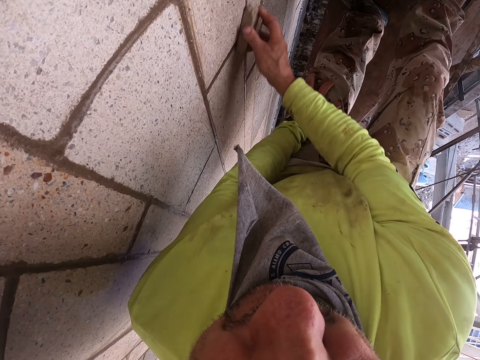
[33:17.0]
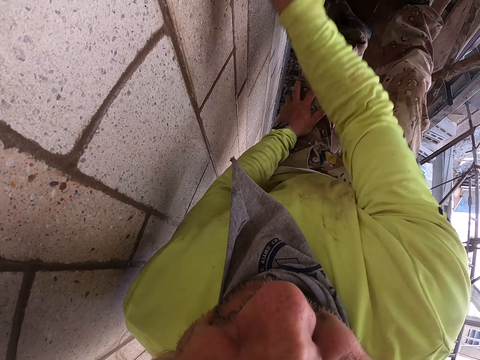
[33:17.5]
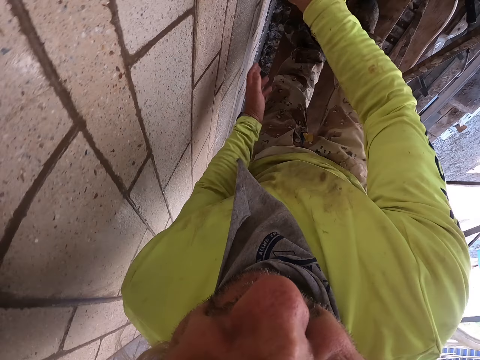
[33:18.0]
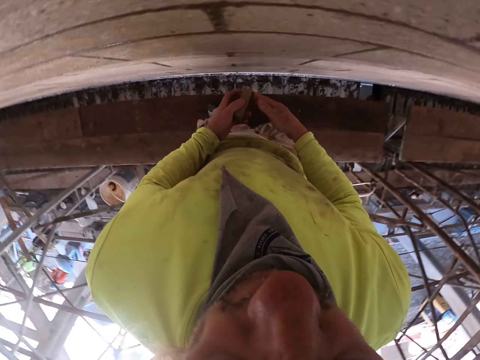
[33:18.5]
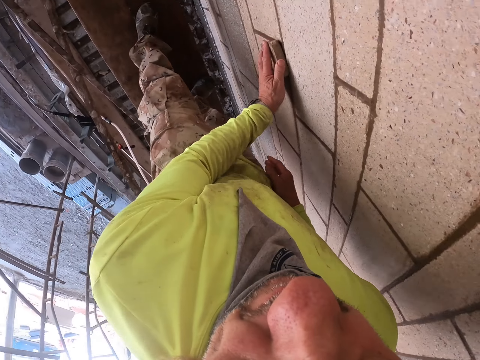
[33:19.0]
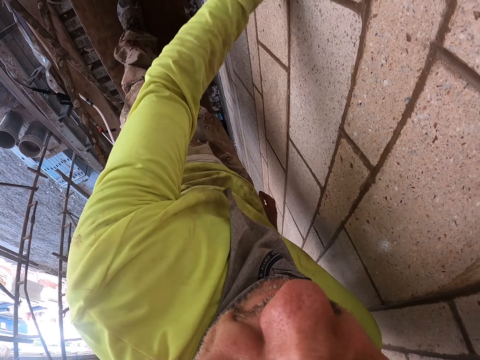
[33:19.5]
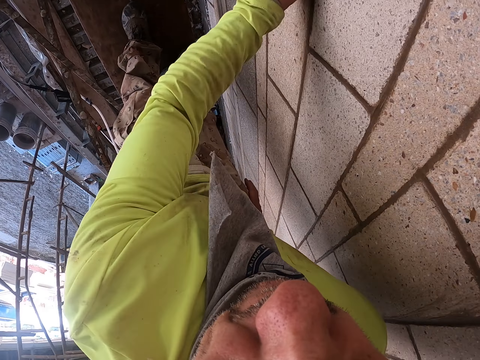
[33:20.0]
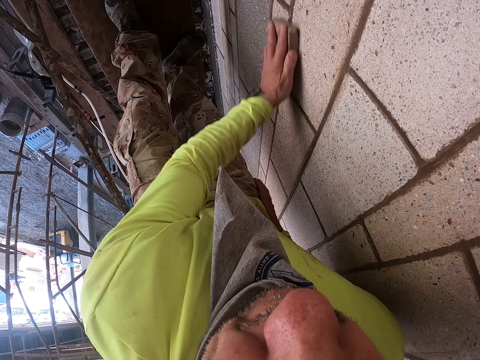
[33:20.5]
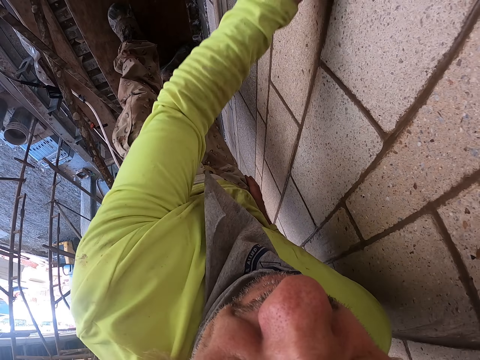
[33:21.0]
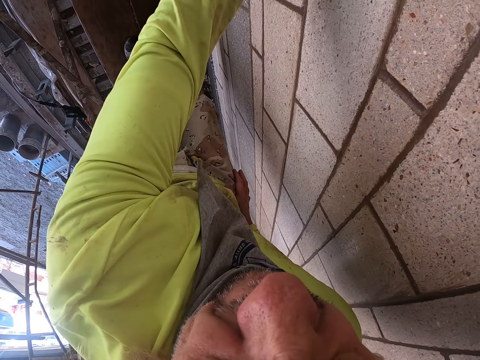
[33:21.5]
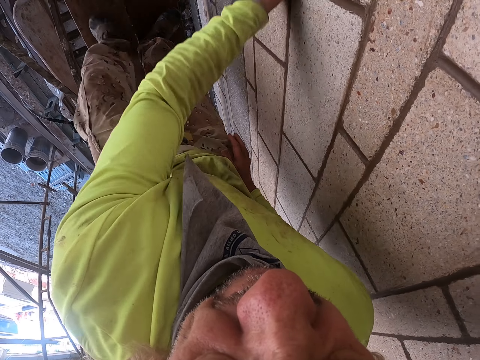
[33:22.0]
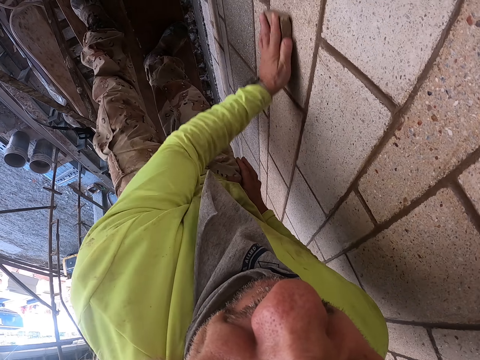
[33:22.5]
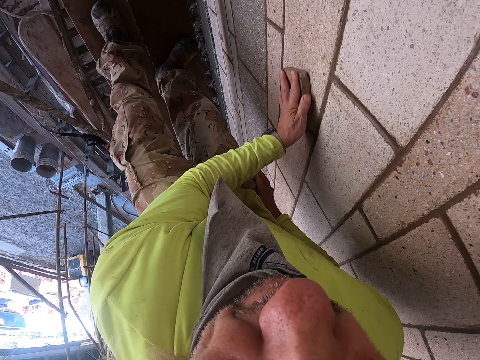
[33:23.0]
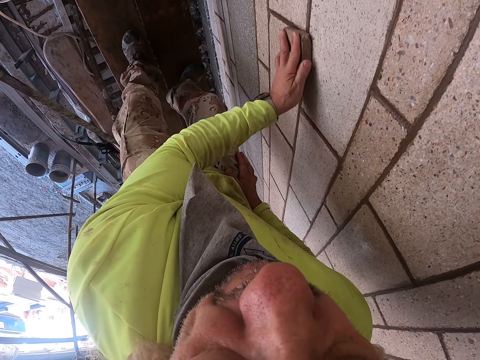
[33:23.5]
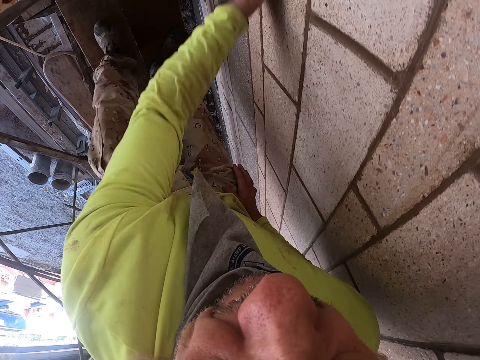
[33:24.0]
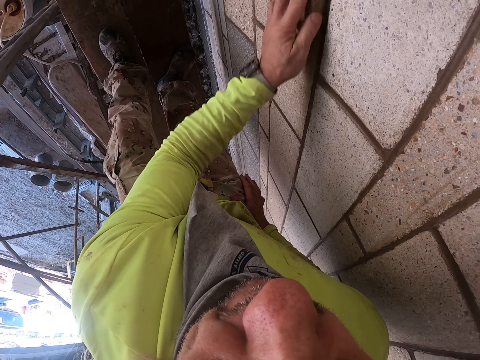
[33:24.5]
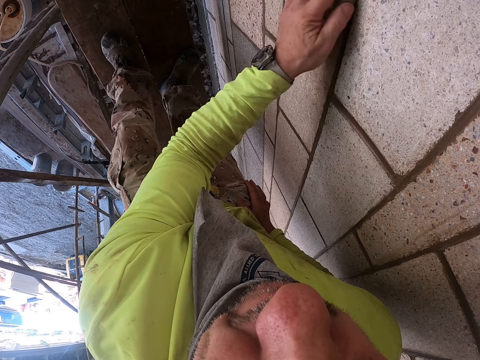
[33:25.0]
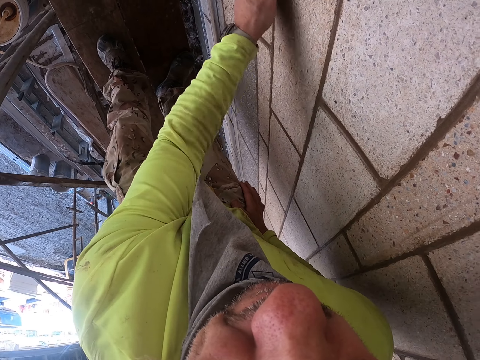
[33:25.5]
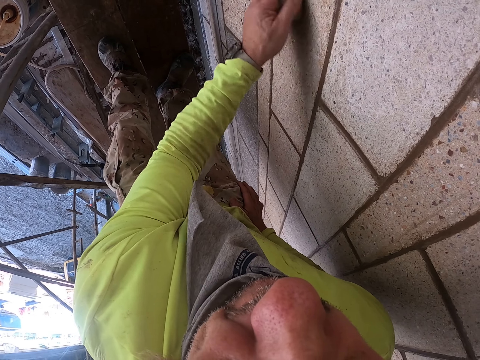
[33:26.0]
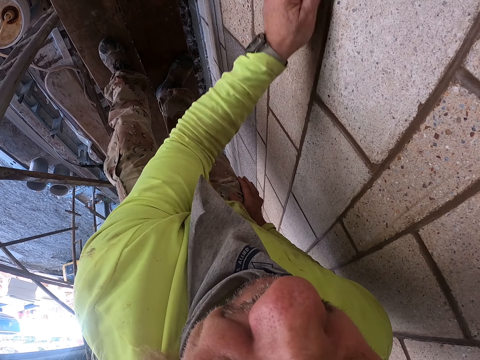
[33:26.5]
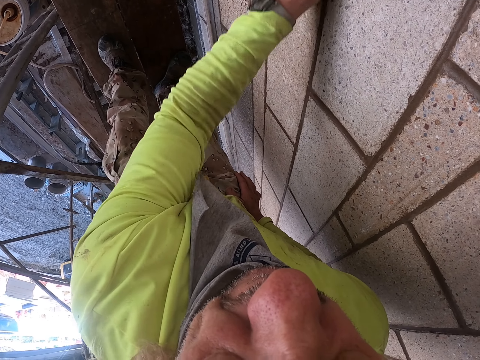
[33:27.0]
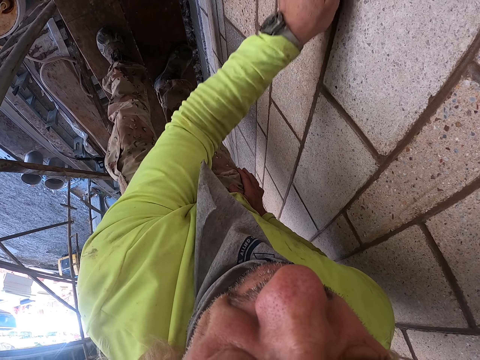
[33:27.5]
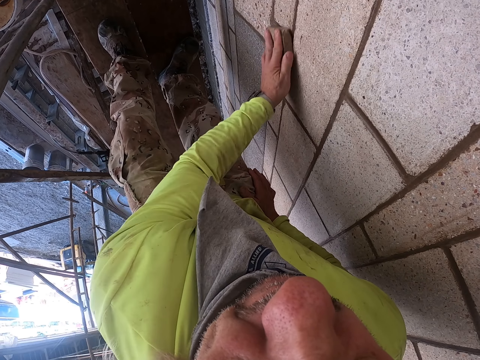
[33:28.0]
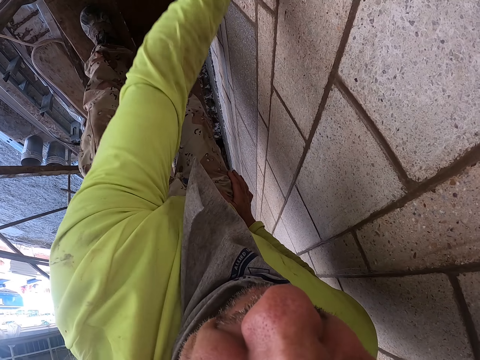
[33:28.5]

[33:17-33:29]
The camera wearer scrapes the wall with the right hand. They exchange the scrape stone into the left hand. They scrub the wall with the left hand.

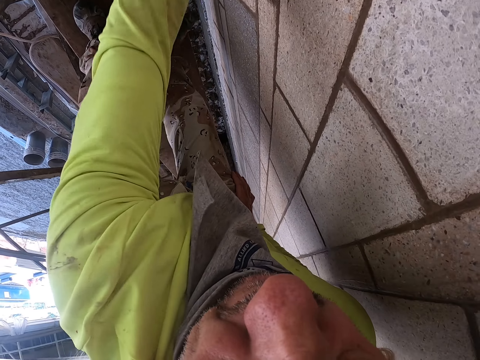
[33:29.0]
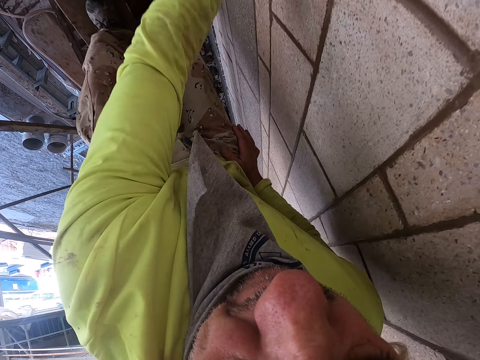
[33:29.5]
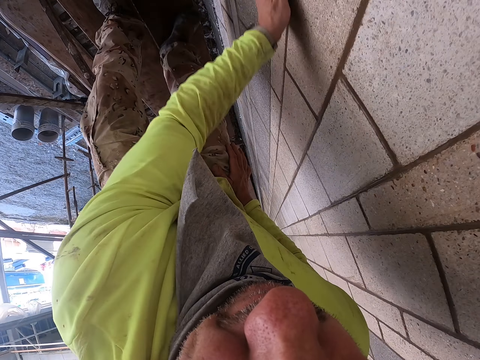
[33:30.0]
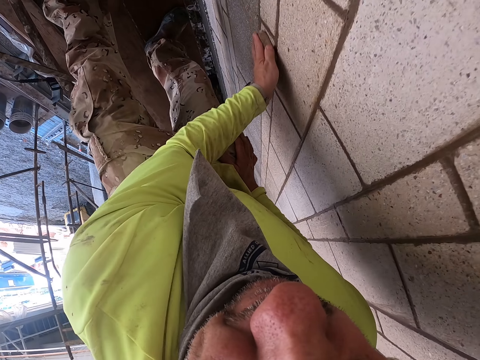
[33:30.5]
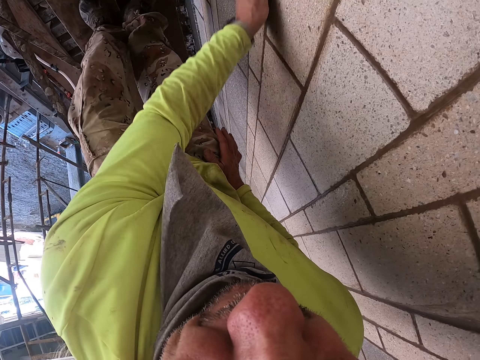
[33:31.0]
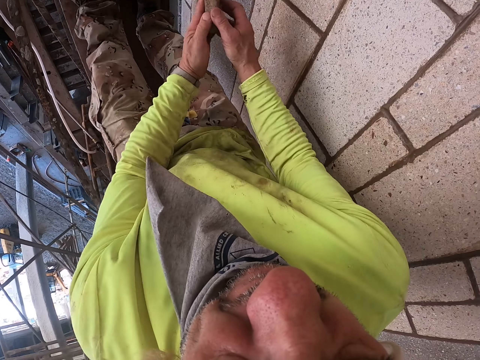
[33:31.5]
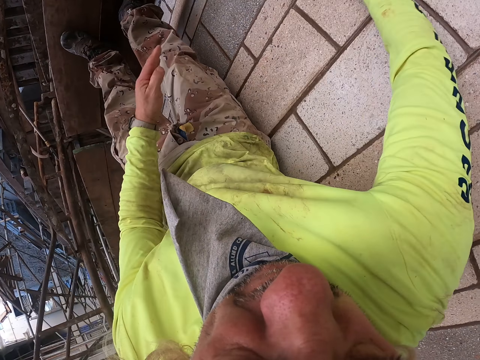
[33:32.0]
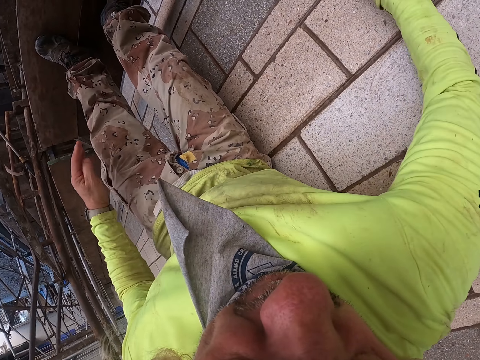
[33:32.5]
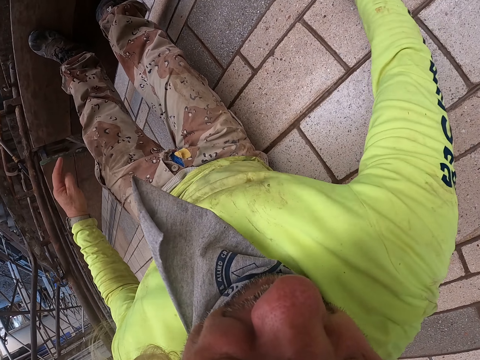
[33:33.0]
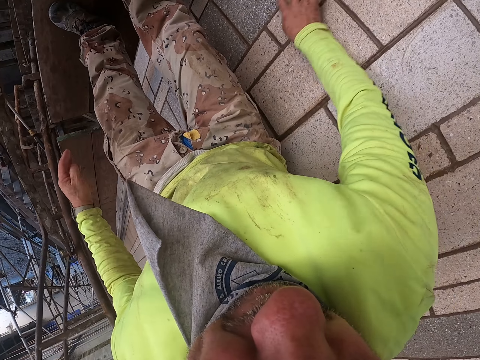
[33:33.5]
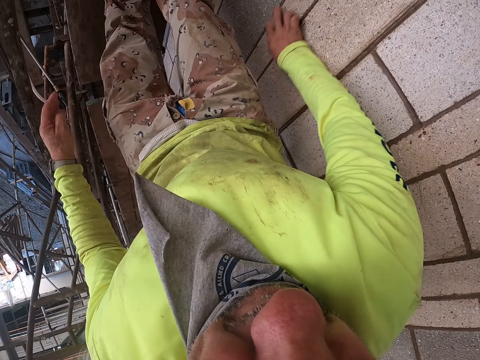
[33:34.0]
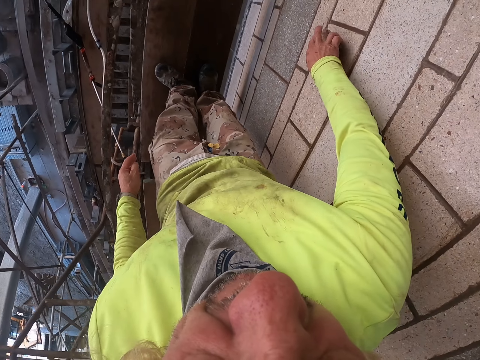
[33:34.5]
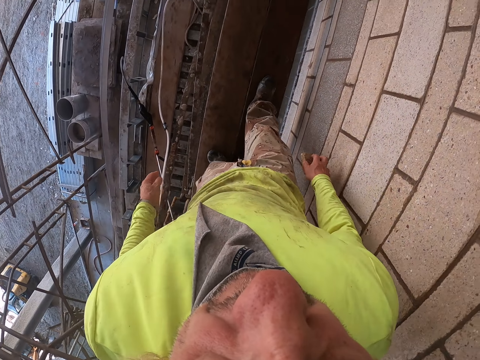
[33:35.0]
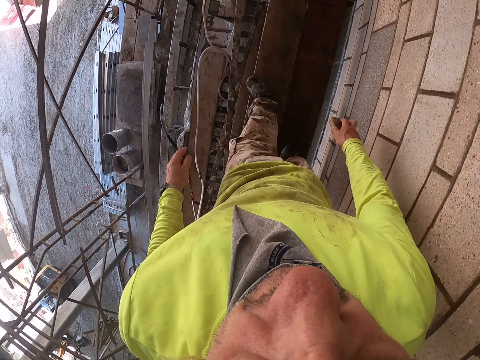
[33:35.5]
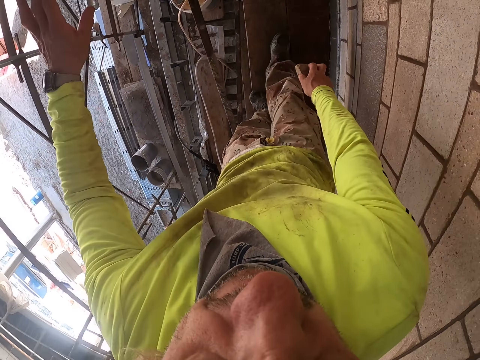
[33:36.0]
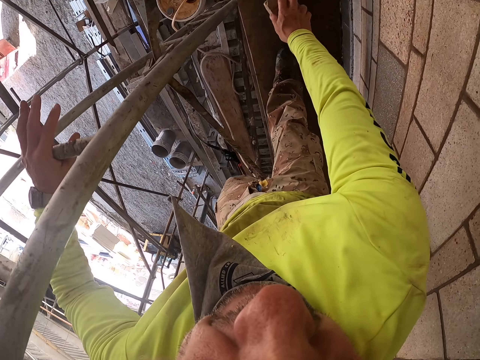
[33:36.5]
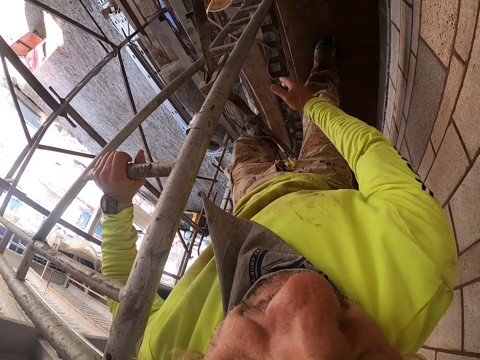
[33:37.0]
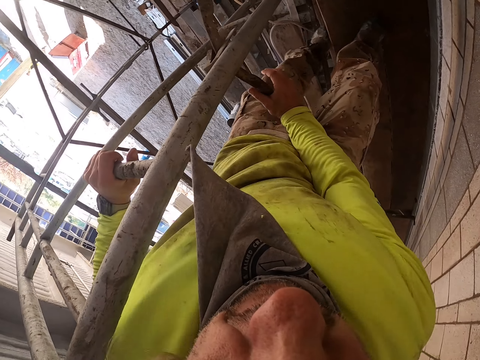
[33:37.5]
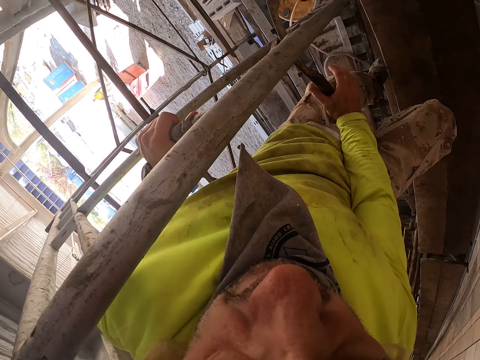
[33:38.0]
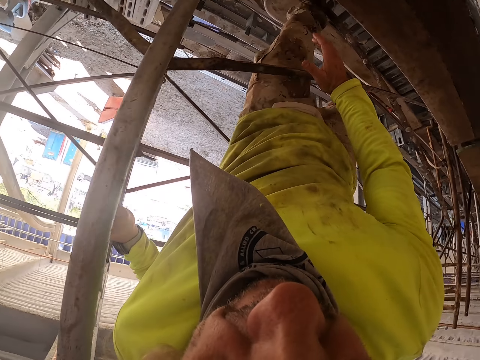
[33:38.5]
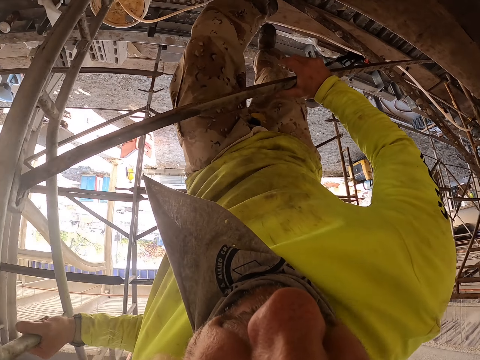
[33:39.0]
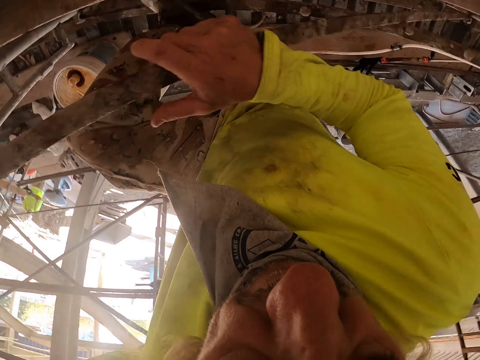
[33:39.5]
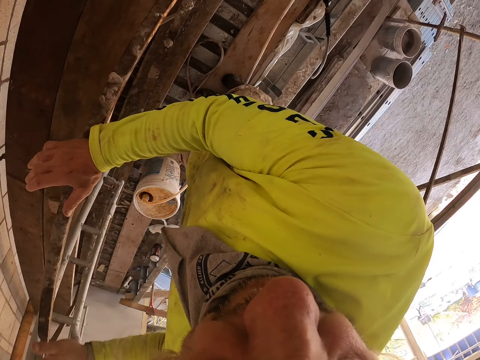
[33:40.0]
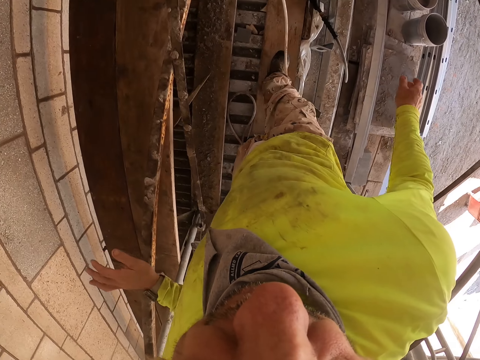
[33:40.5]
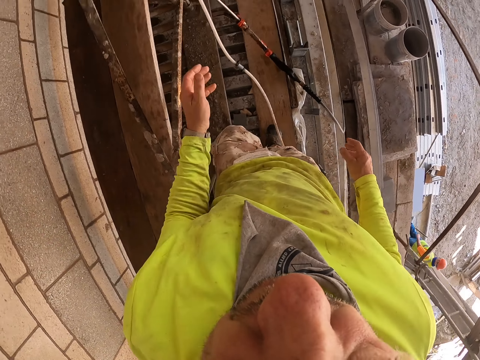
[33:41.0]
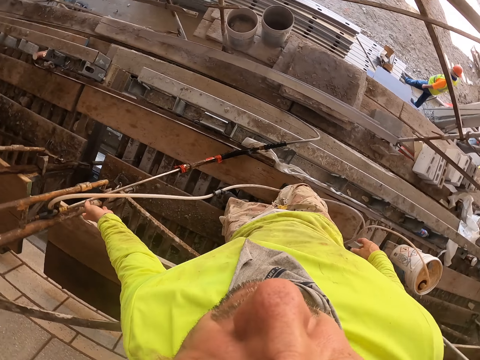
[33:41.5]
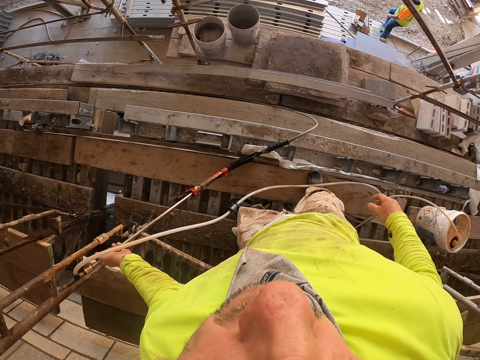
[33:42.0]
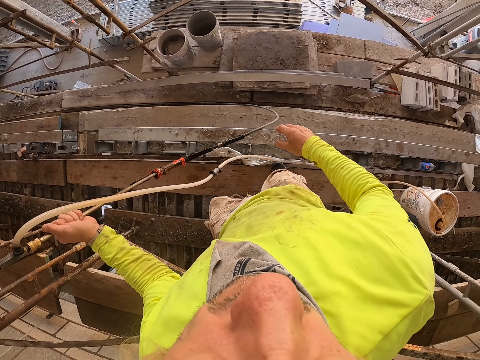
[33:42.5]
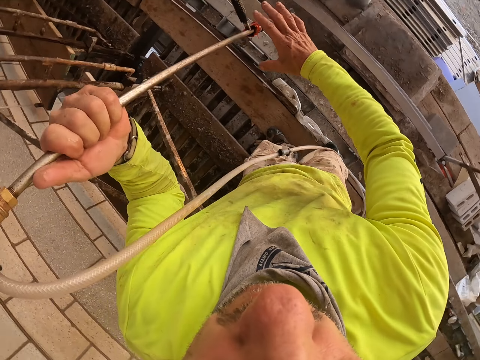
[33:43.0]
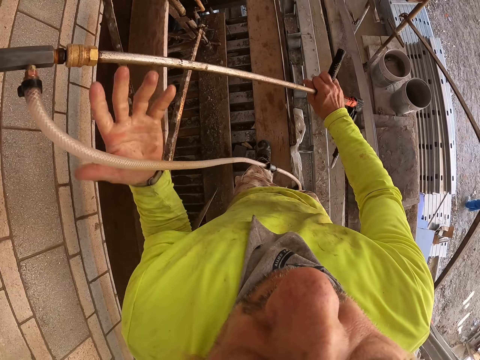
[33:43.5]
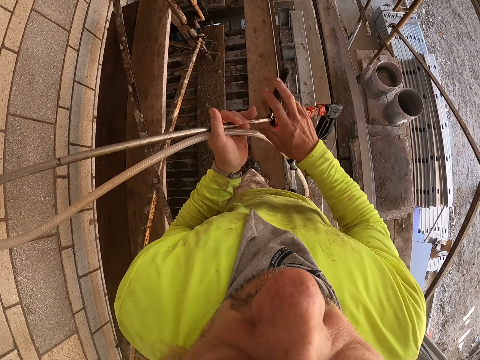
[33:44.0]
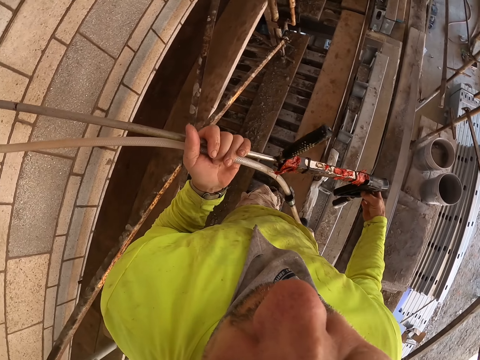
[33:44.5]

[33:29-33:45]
The camera wearer scrapes the wall with the left hand. They exchange the scrape stone into the right hand. They scrub the wall with the right hand. They scrape the wall with the right hand. They throw the wall scrubber. They walk on the stands. They put the stone down. They move down the building. They go down the stands. They pick up the plastic water pipe. They pick up the sprayer lance.
